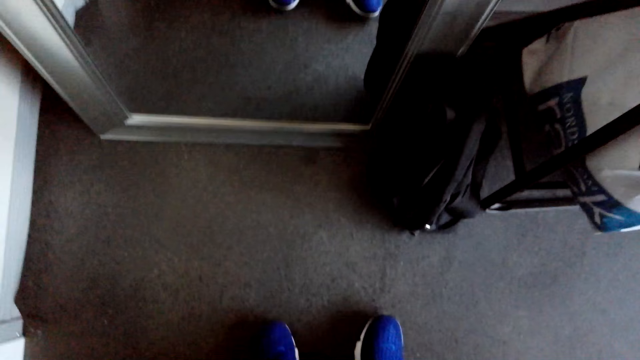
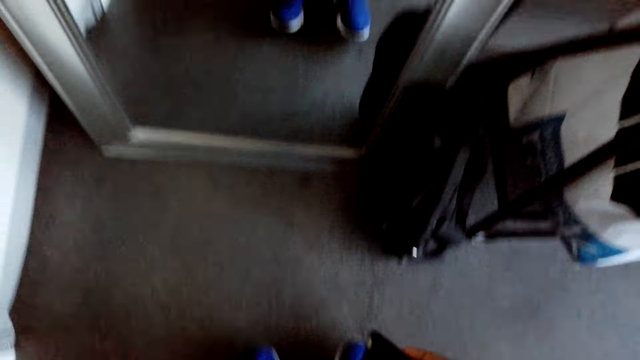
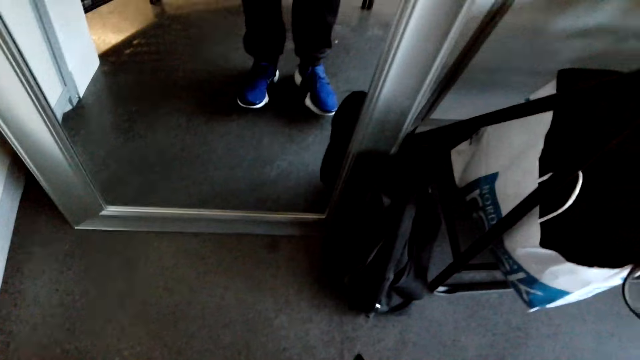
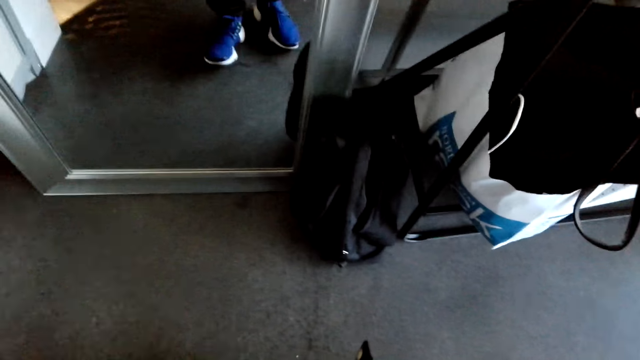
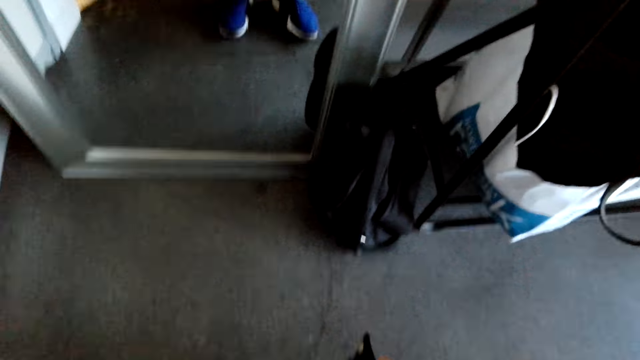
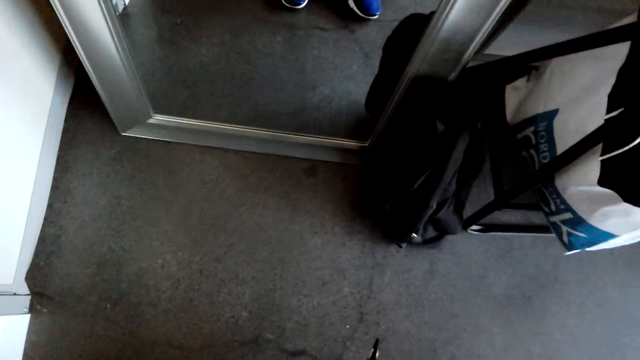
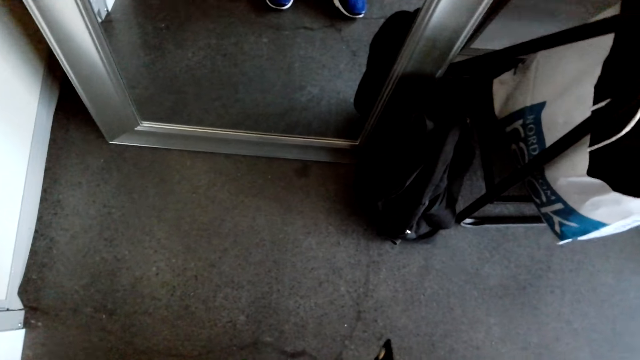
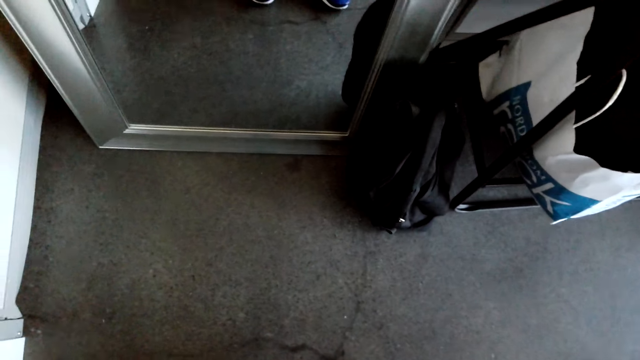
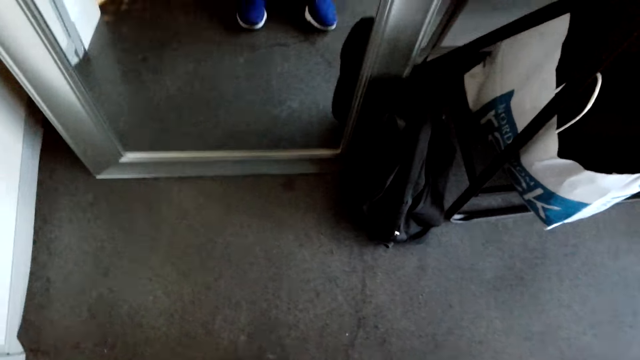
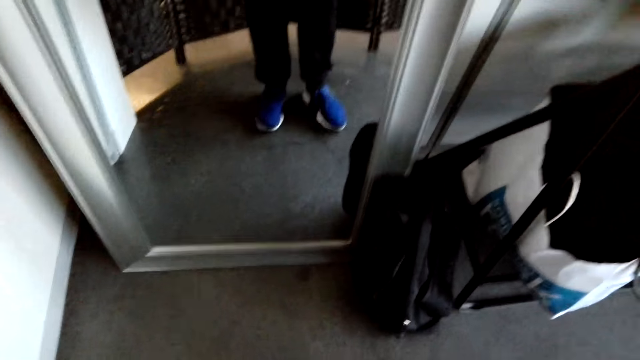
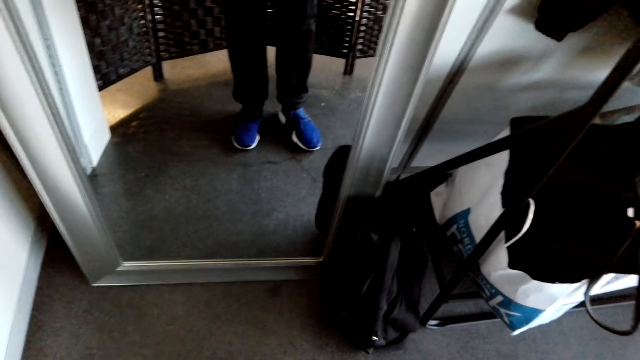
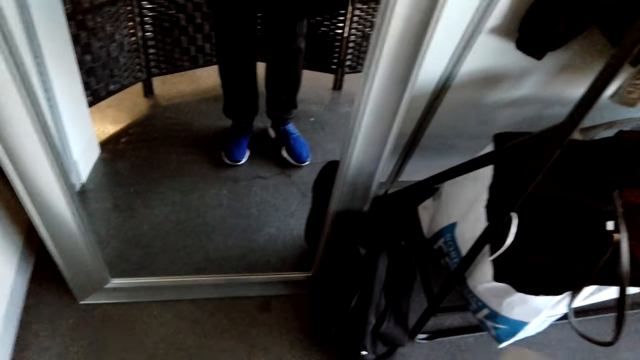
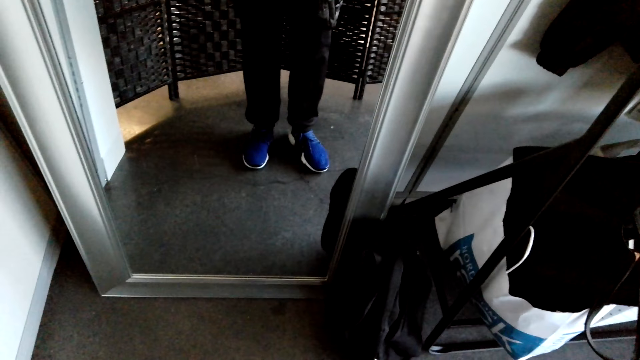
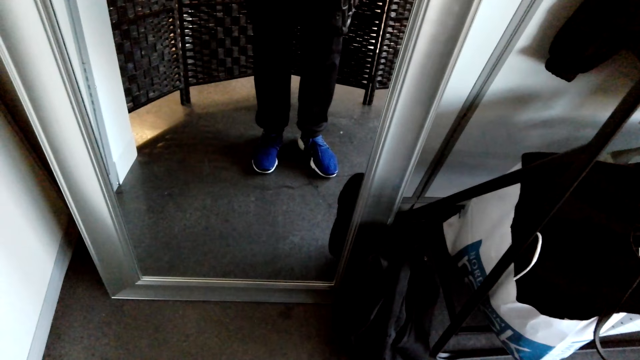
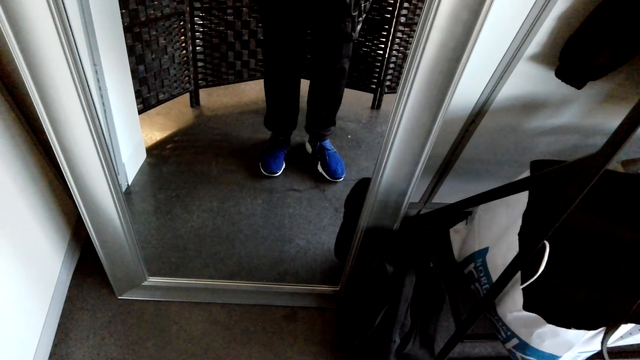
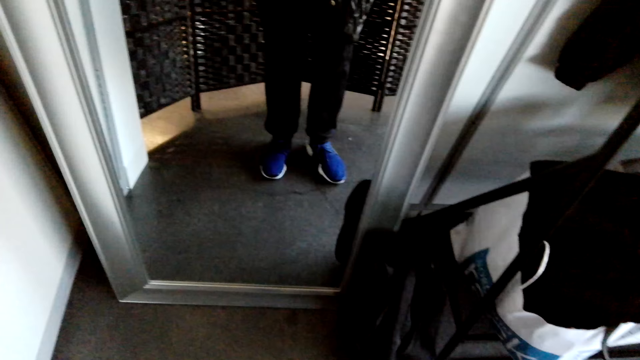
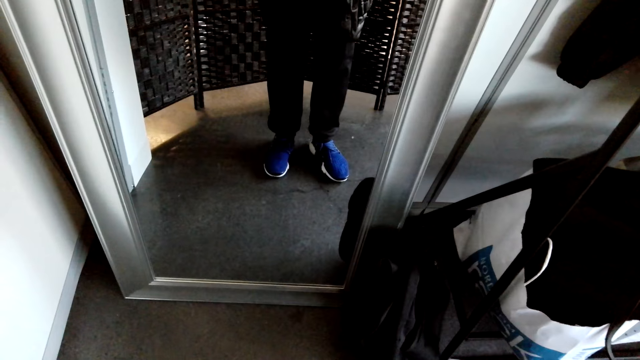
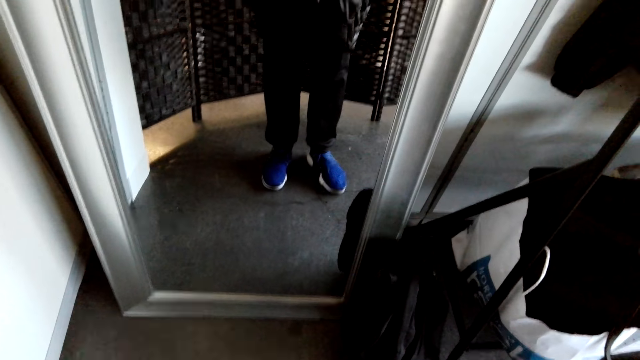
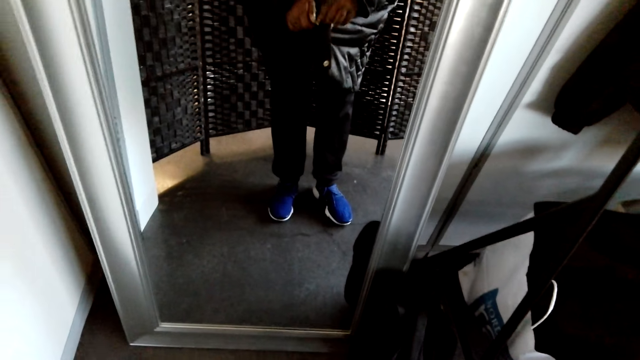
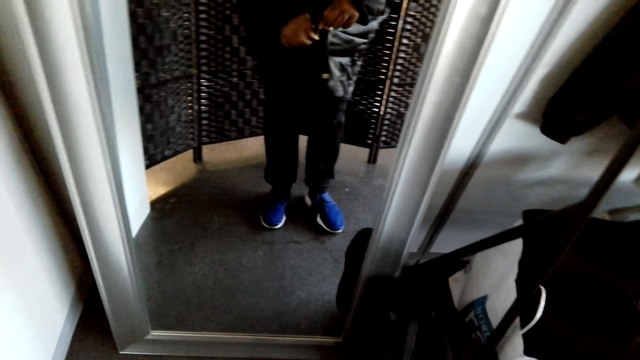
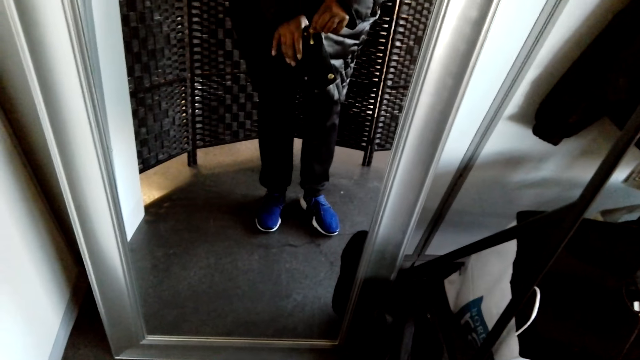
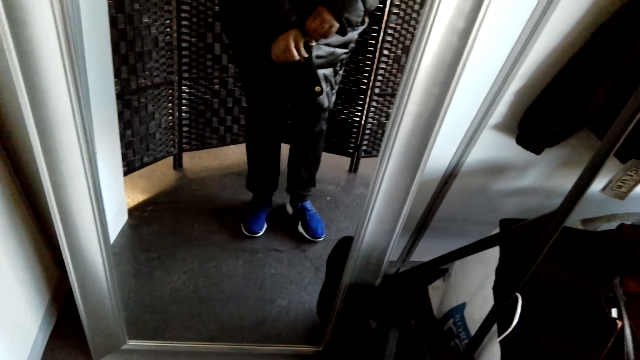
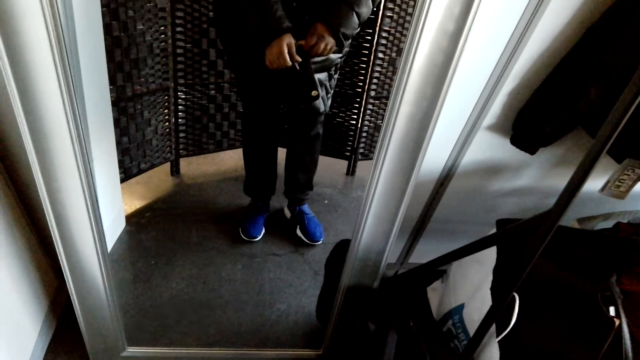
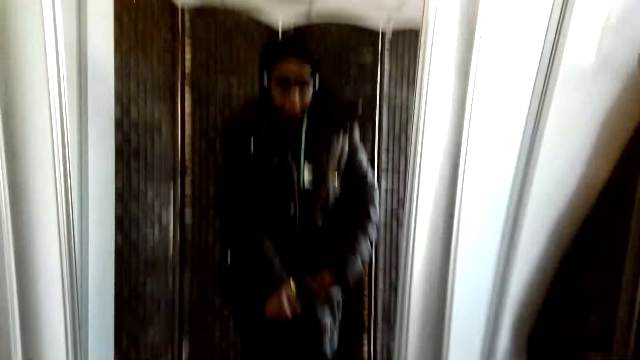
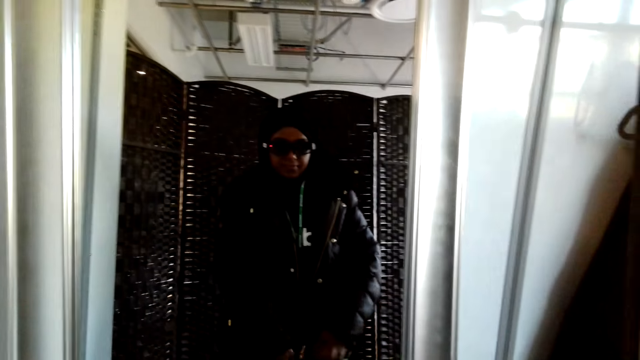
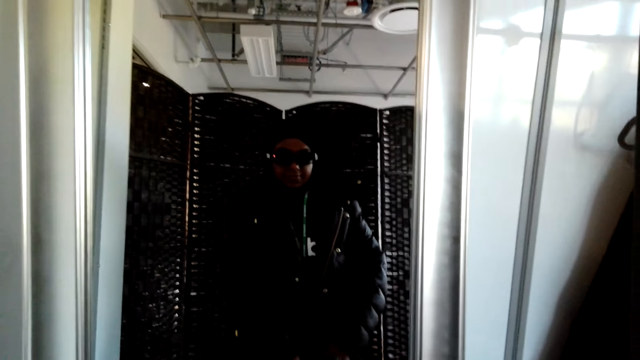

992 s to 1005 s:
The camera wearer moves the leg. They zip the jacket up.

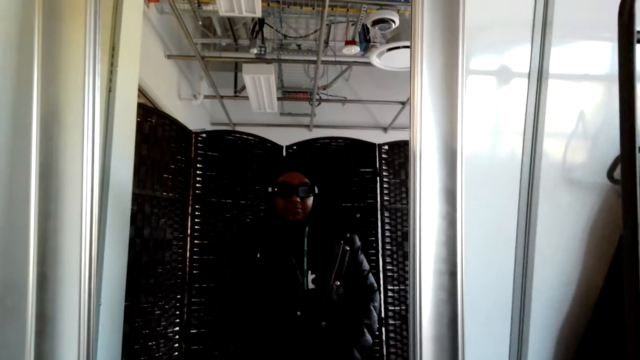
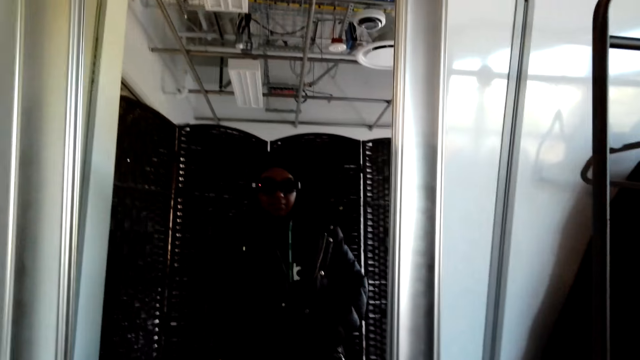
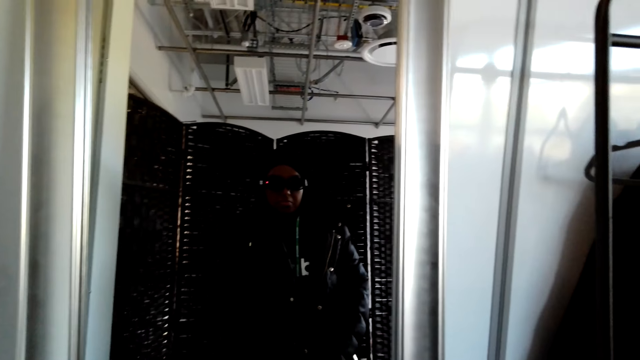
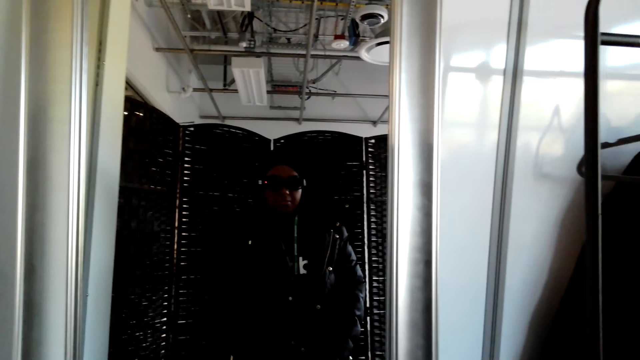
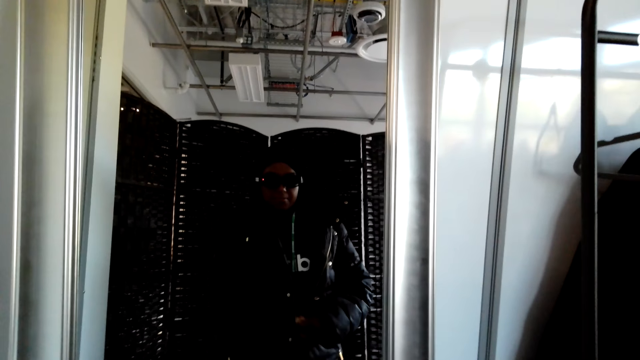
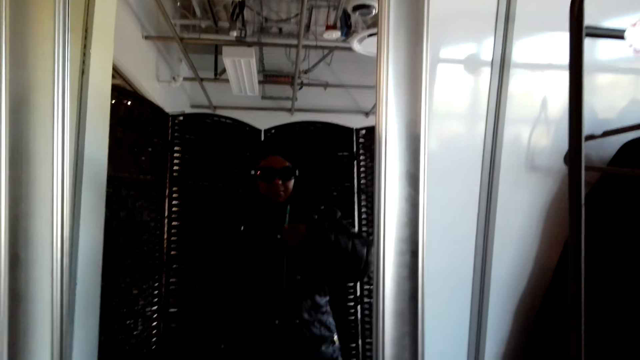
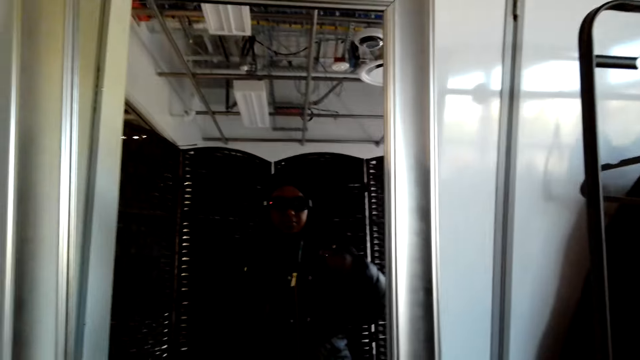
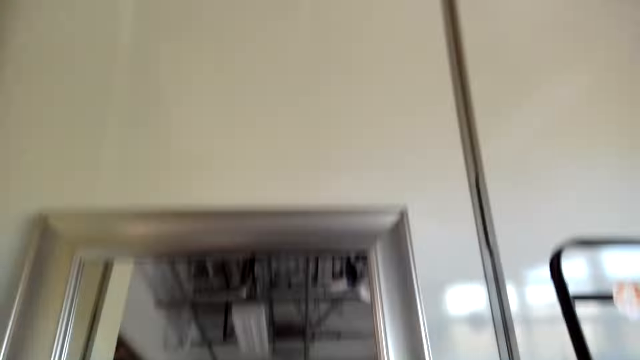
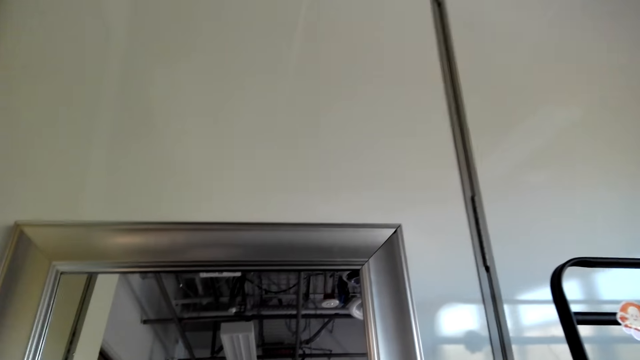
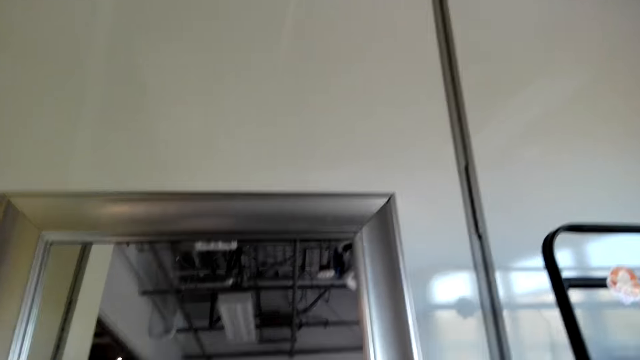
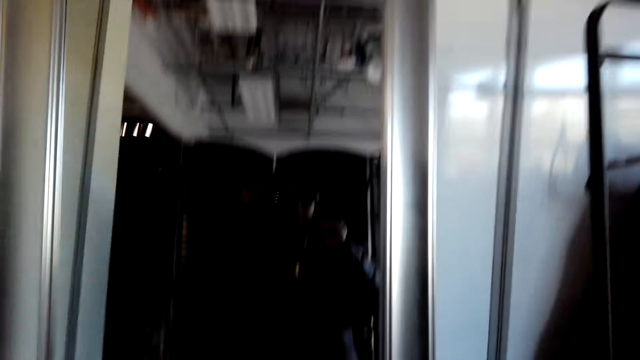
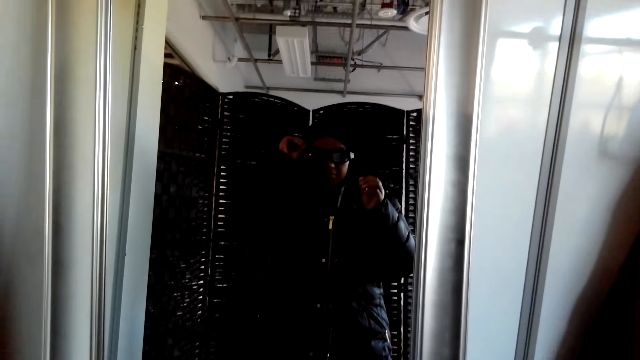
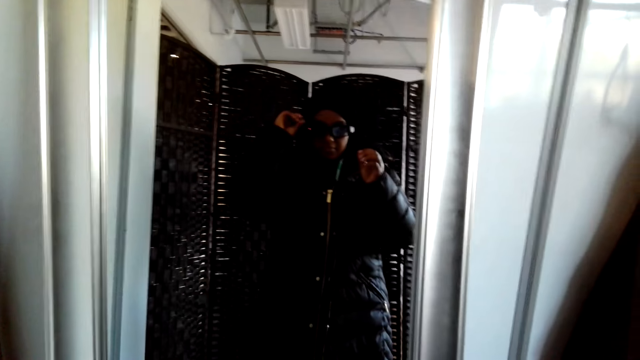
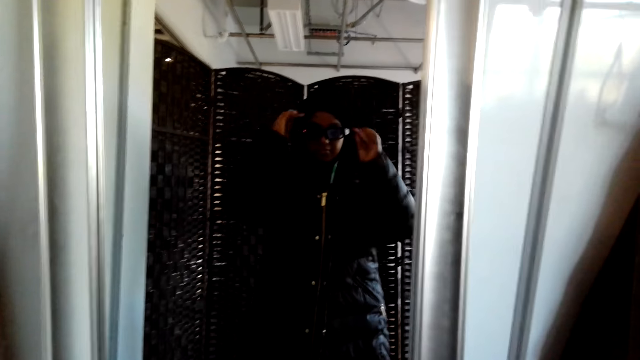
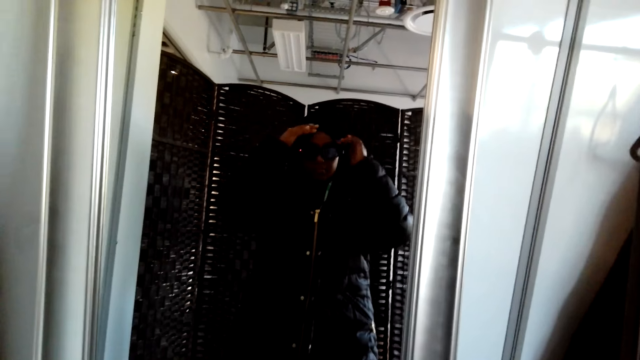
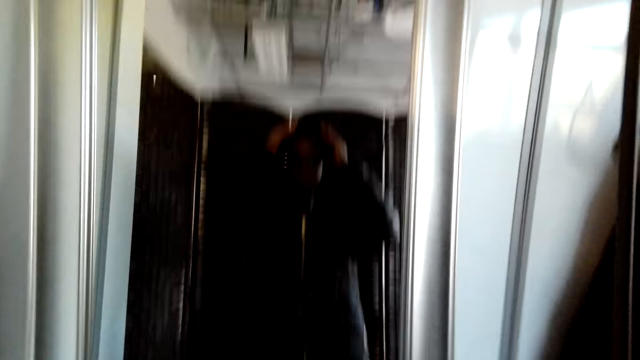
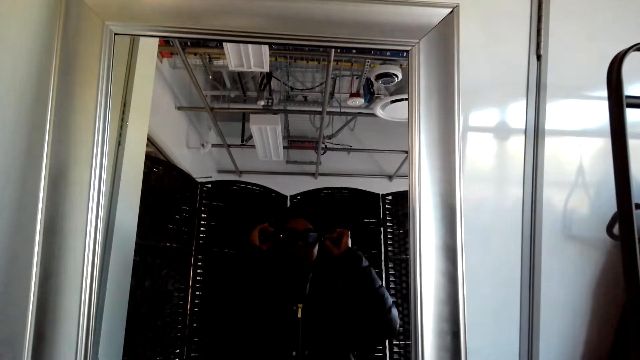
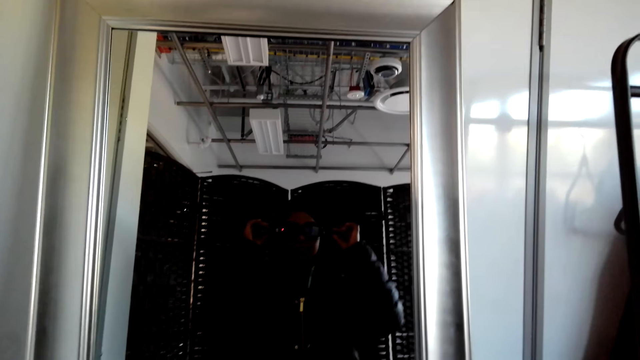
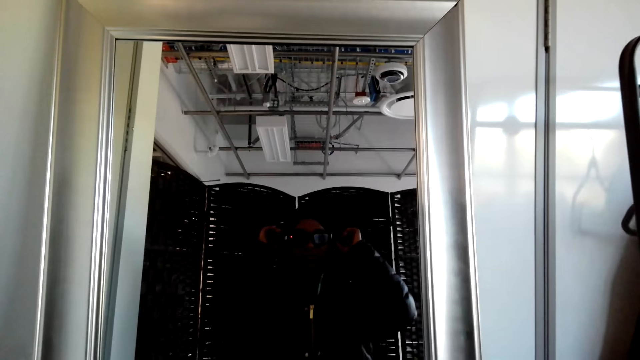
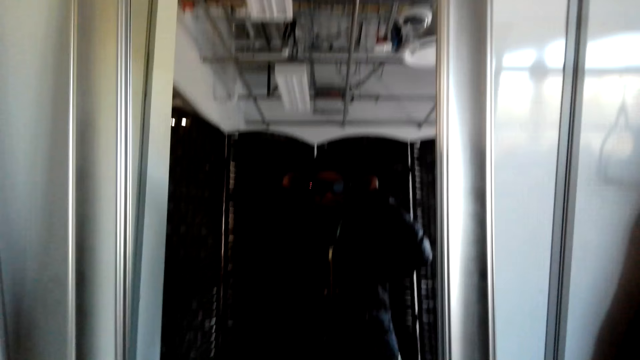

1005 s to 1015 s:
The camera wearer touches the goggle. They move the hand on the head. They adjust the cap.
